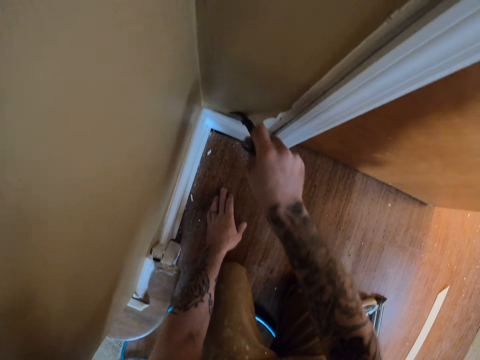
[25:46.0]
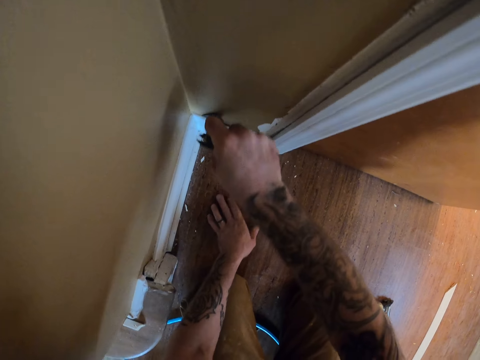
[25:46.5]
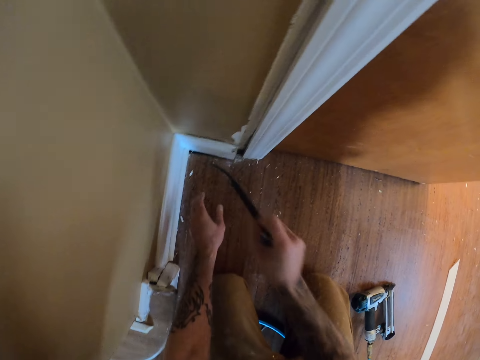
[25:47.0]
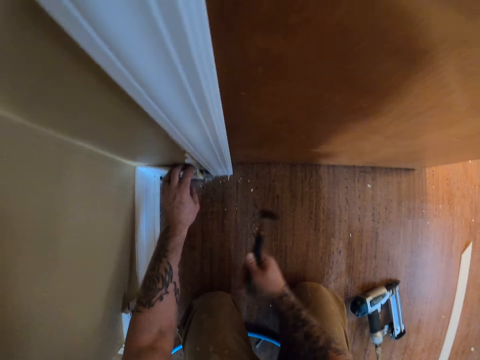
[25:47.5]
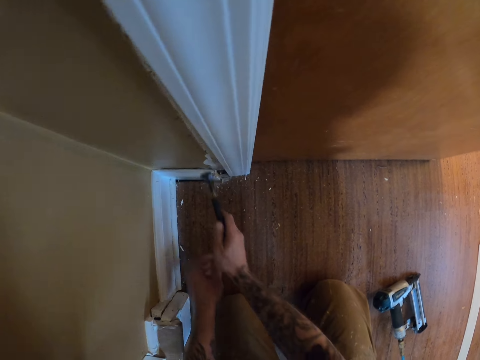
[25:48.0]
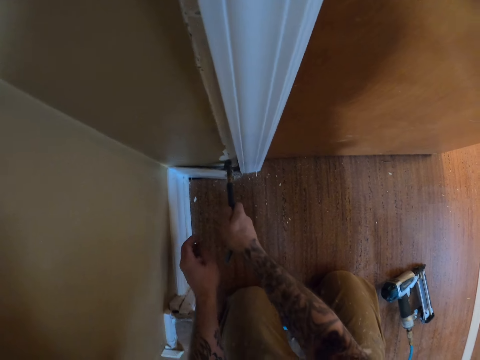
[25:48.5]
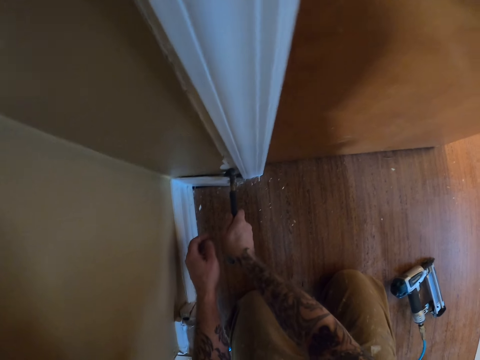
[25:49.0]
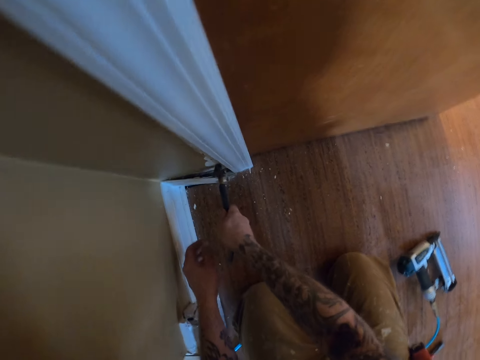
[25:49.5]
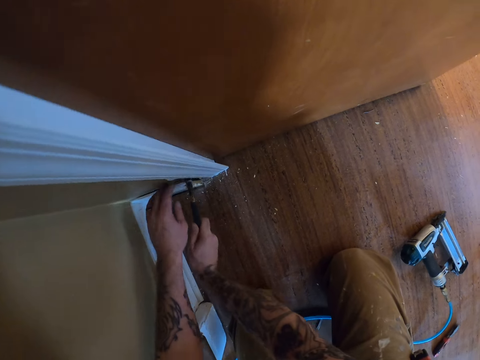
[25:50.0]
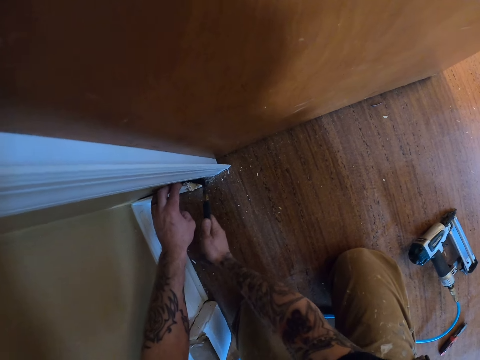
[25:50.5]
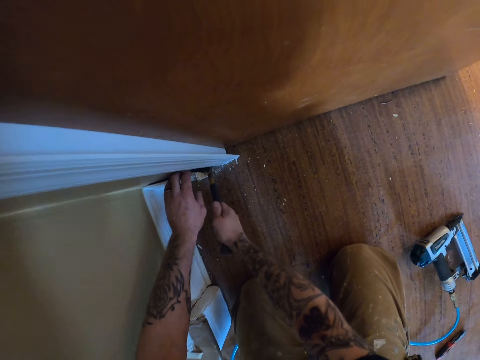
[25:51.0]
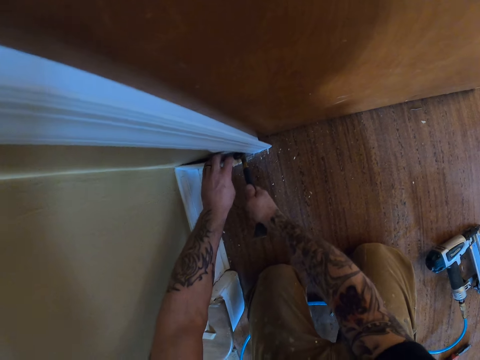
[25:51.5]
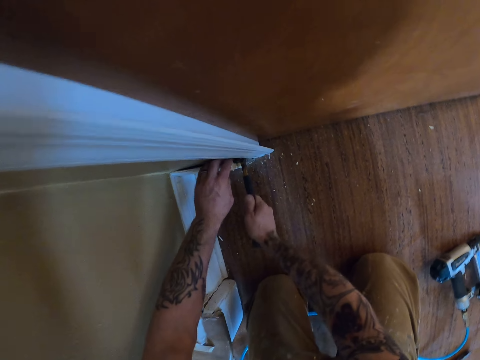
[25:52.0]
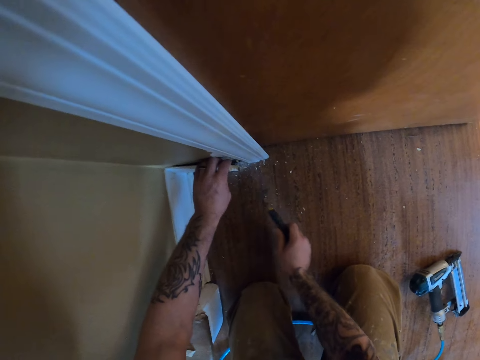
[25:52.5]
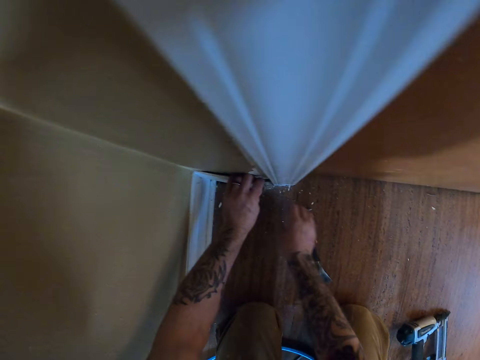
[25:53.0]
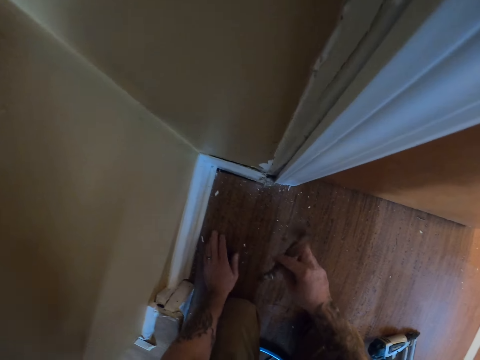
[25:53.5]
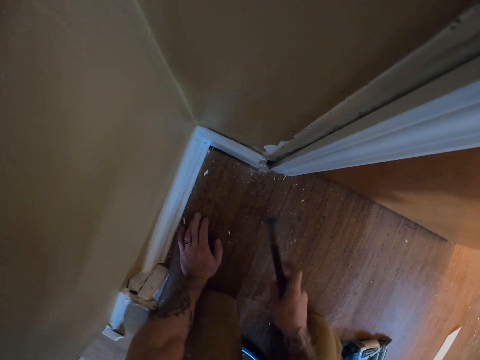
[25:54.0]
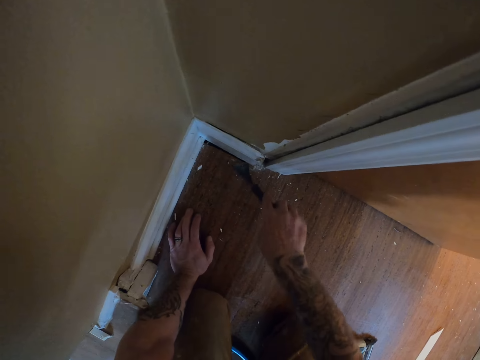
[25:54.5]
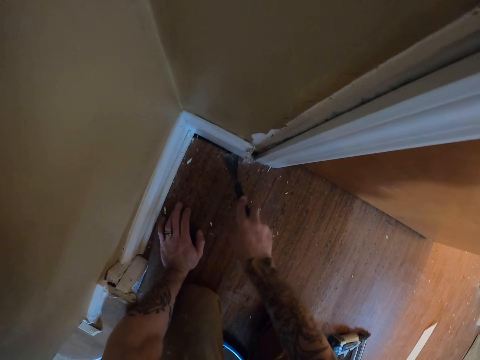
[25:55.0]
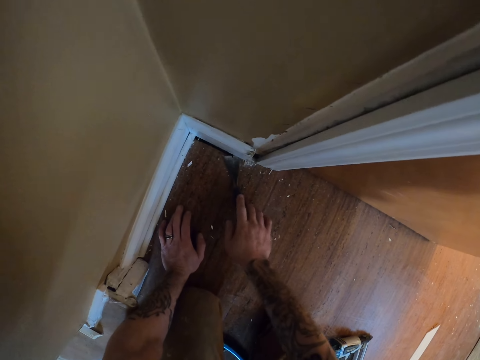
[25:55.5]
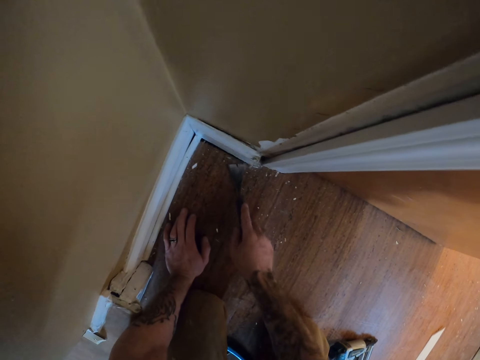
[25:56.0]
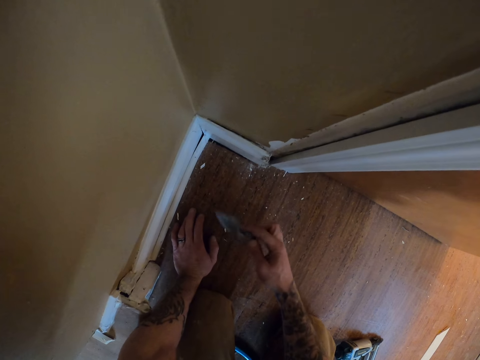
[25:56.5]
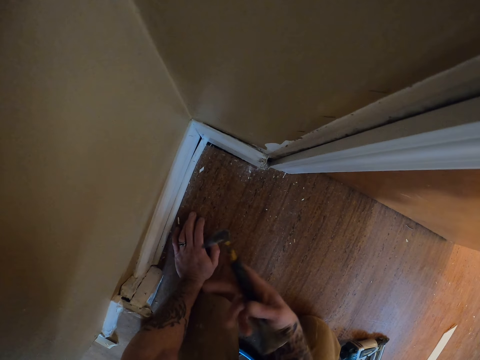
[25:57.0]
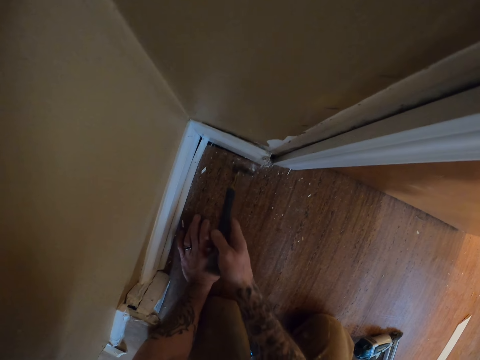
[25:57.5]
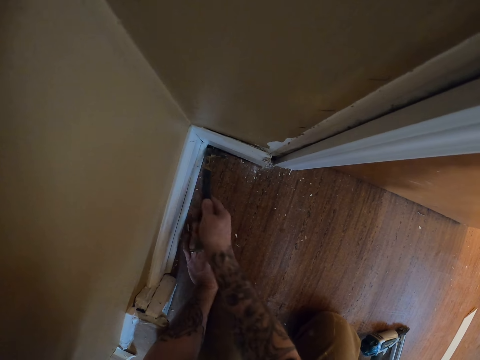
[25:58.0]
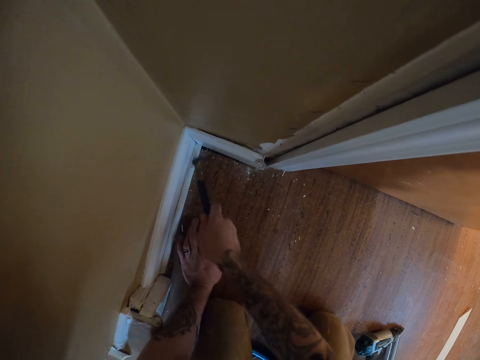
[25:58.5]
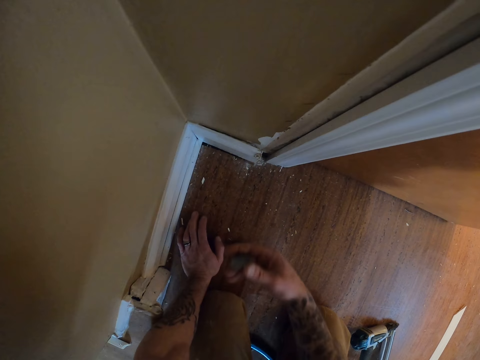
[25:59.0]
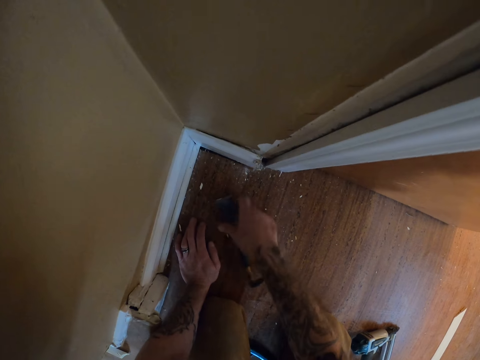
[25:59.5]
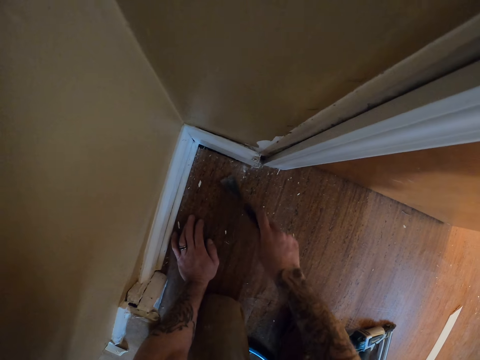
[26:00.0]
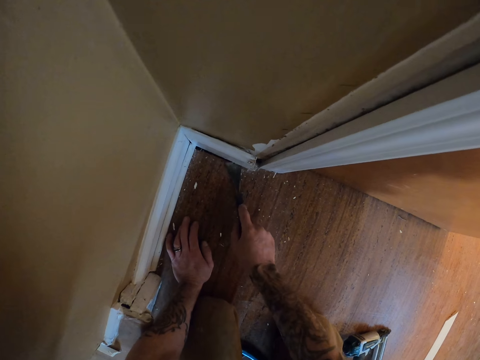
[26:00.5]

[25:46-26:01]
The camera wearer puts the prybar on the floor. They pick up the prybar.

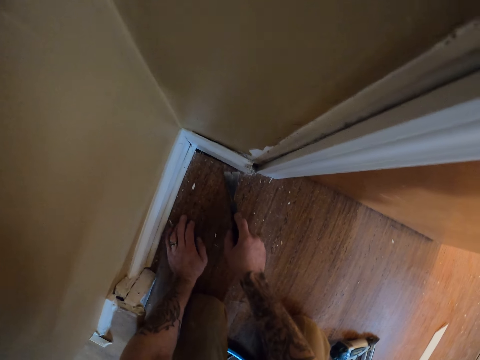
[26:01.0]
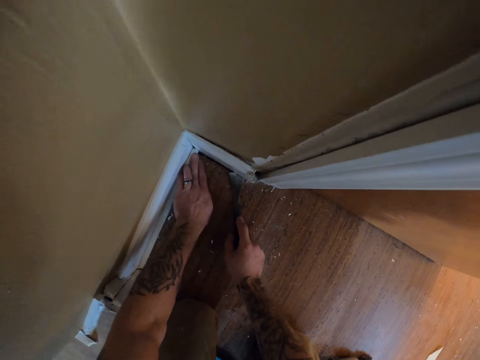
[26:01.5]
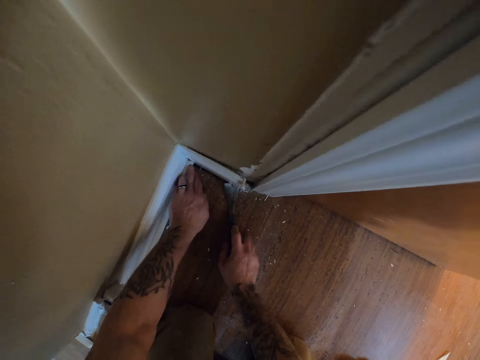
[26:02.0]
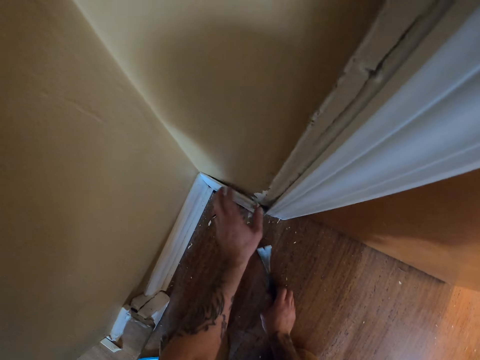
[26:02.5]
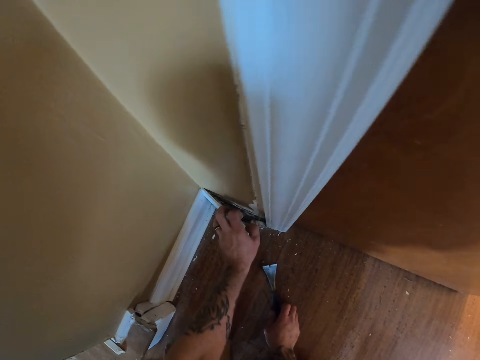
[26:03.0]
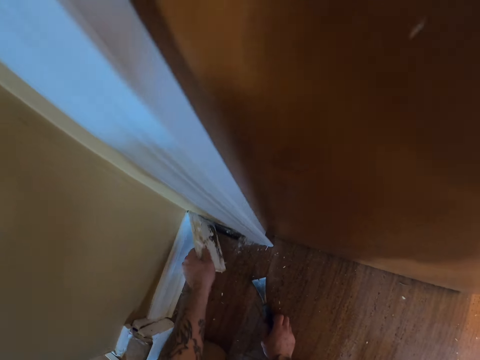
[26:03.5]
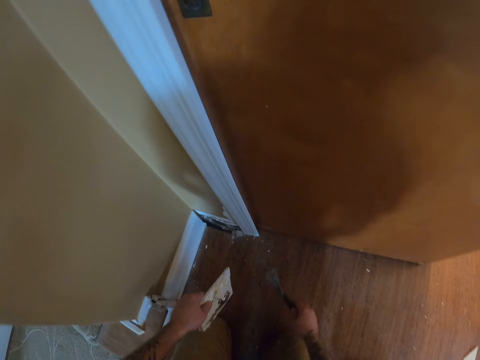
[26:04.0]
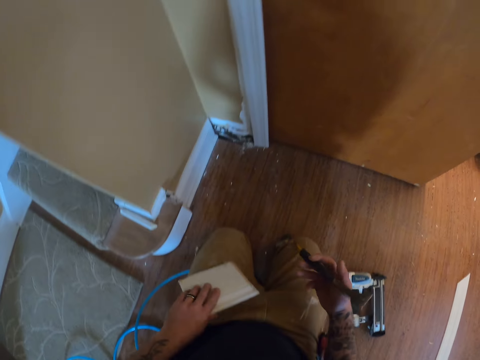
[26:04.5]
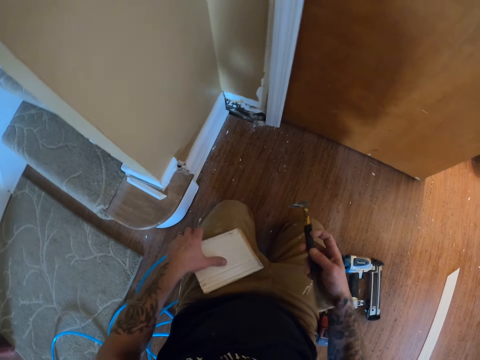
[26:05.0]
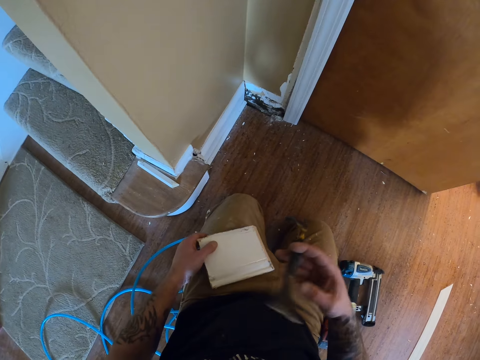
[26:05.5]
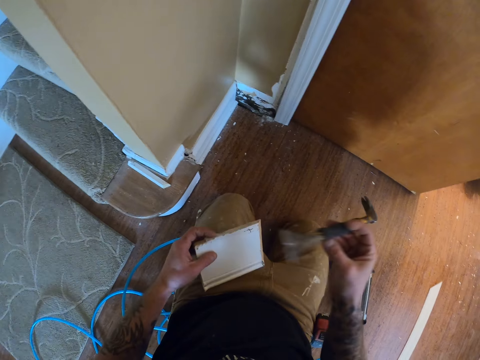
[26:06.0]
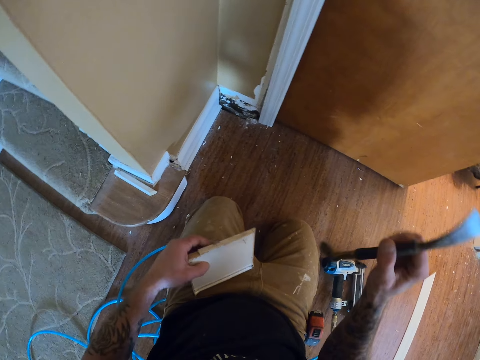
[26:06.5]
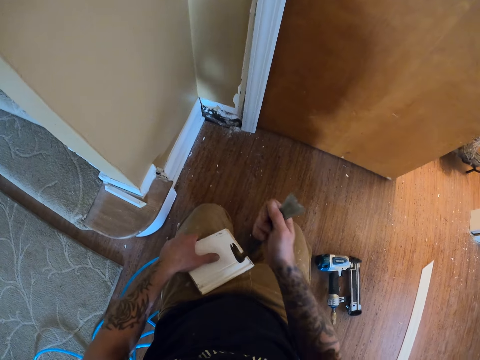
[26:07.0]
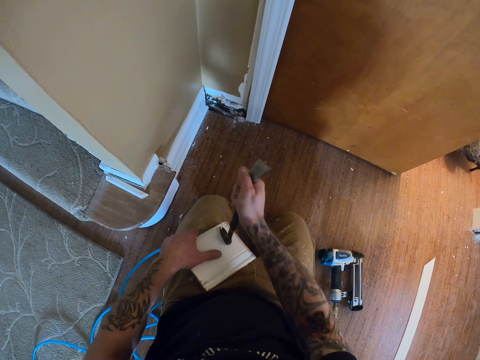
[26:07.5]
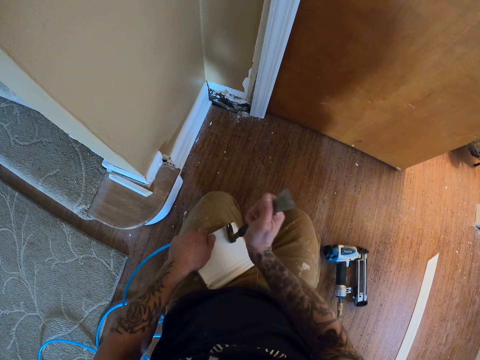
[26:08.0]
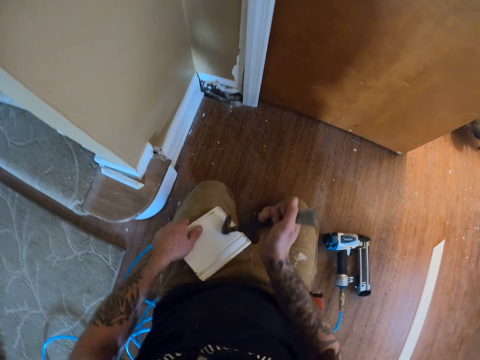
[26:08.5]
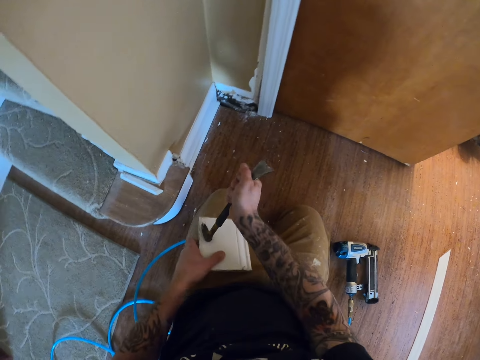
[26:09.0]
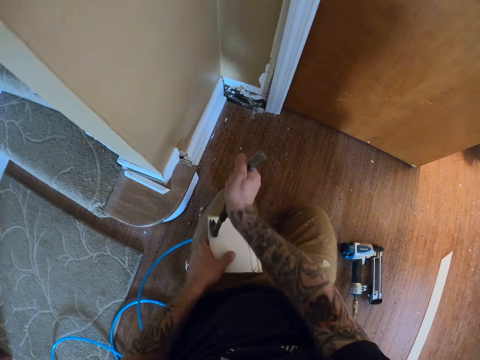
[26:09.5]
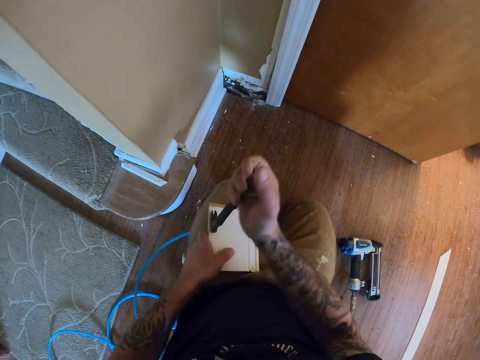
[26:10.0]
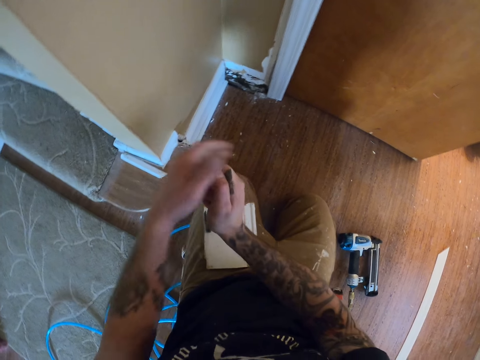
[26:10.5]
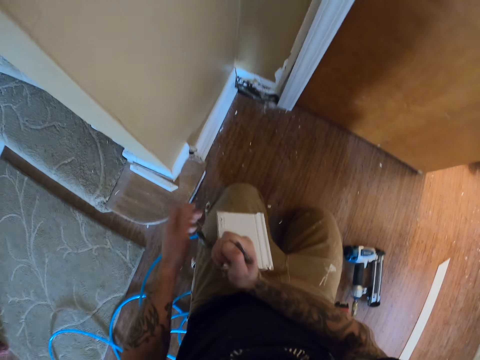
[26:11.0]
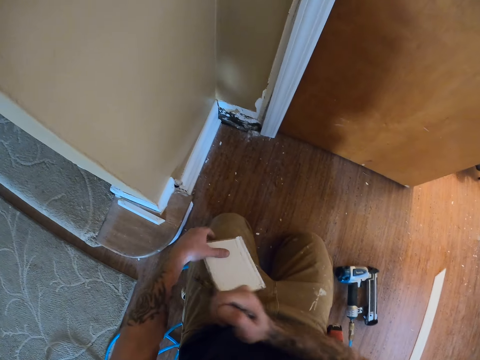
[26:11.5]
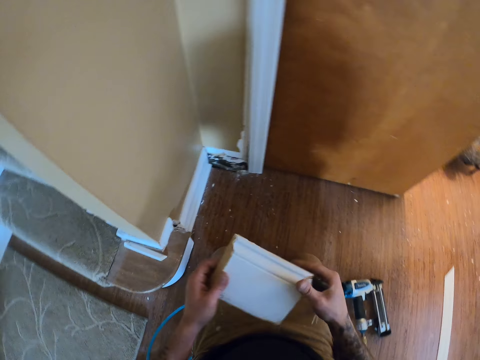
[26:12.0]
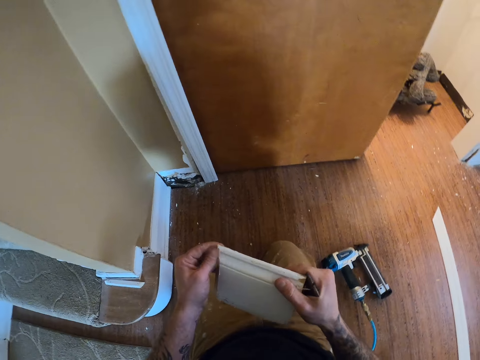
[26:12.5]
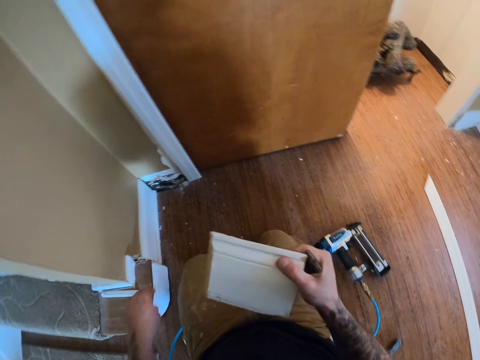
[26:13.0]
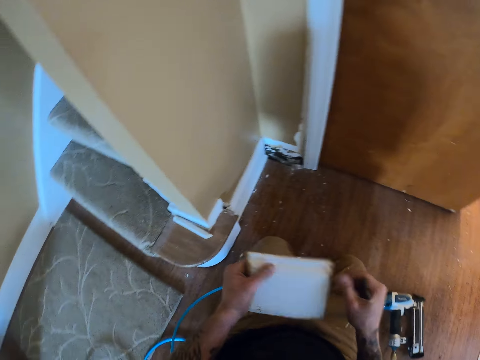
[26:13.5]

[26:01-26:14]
The camera wearer takes the baseboard. They pick up the prybar. They remove a nail from the piece of wood.
